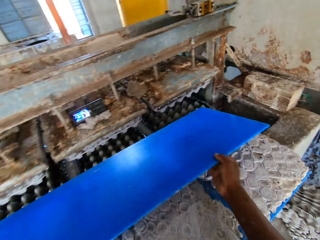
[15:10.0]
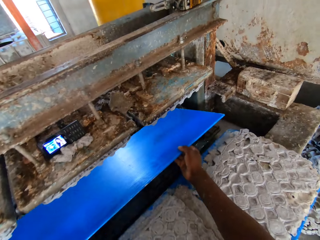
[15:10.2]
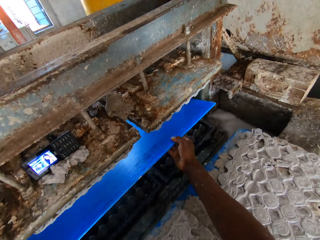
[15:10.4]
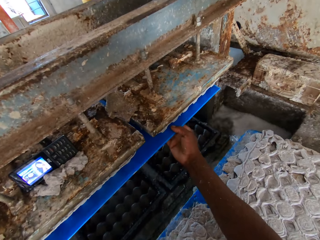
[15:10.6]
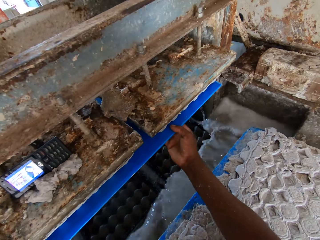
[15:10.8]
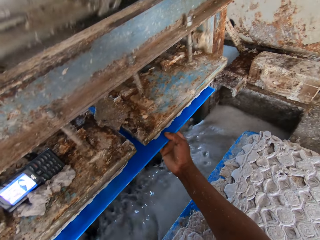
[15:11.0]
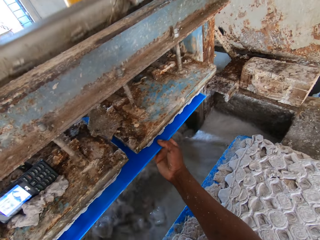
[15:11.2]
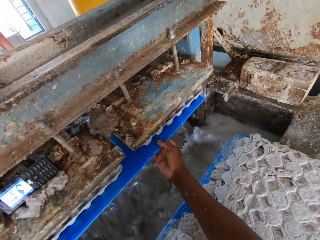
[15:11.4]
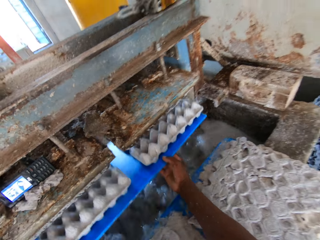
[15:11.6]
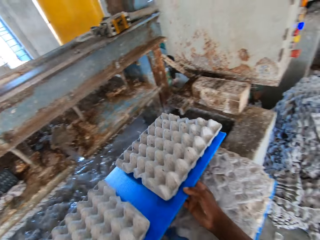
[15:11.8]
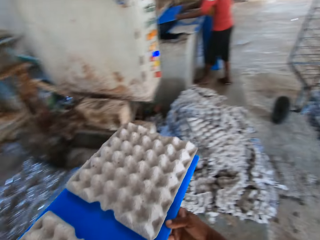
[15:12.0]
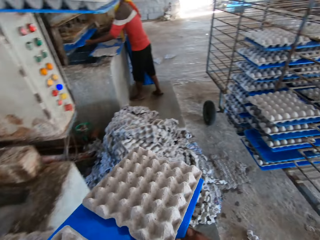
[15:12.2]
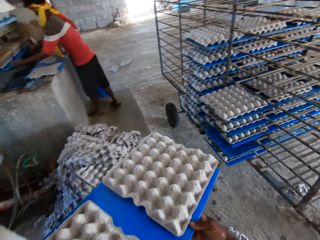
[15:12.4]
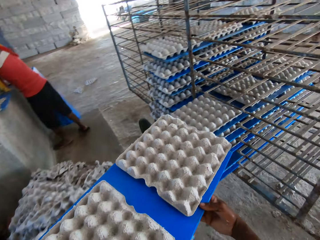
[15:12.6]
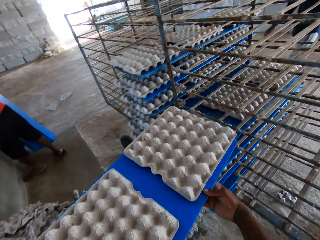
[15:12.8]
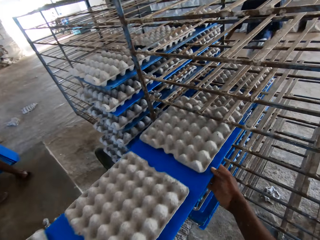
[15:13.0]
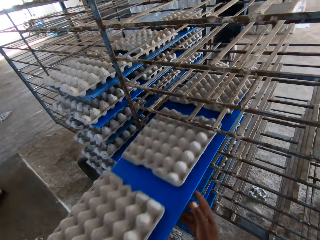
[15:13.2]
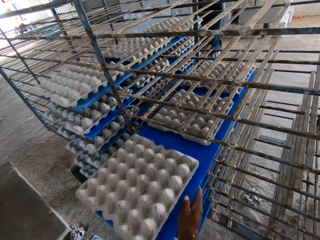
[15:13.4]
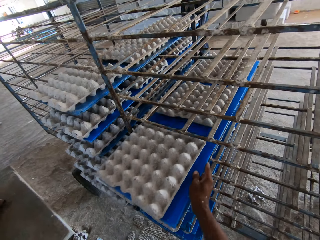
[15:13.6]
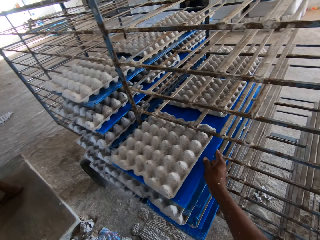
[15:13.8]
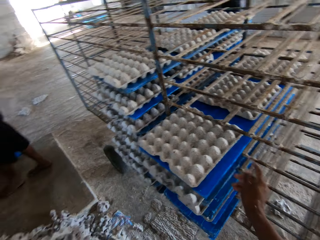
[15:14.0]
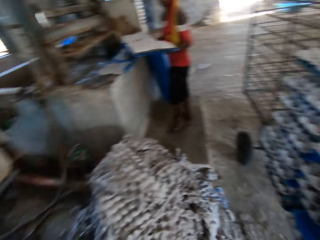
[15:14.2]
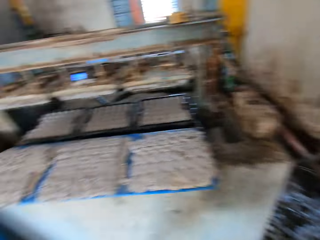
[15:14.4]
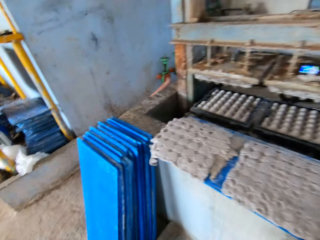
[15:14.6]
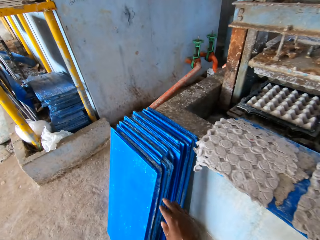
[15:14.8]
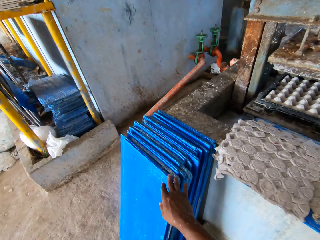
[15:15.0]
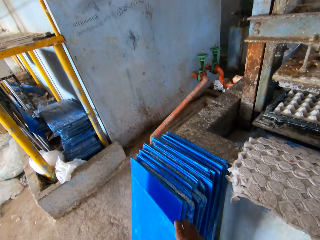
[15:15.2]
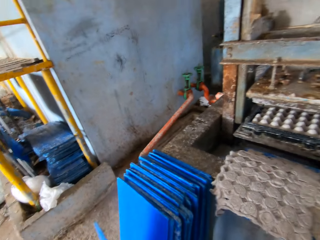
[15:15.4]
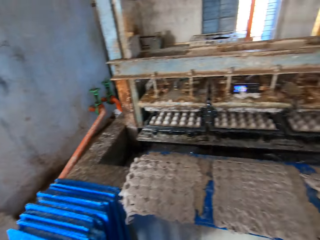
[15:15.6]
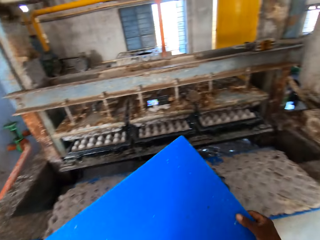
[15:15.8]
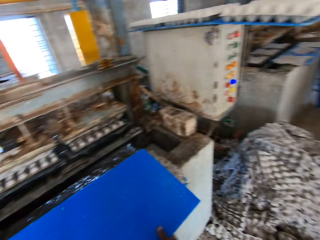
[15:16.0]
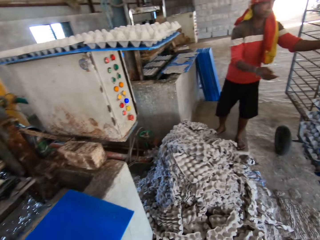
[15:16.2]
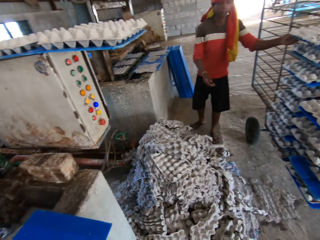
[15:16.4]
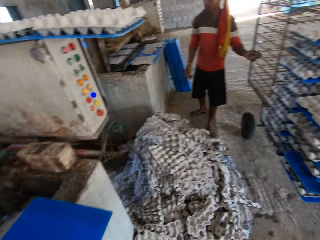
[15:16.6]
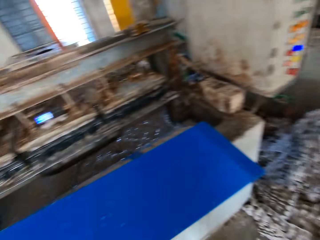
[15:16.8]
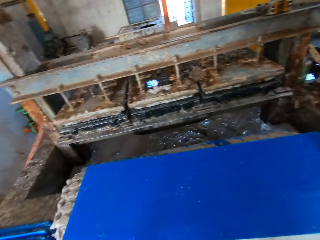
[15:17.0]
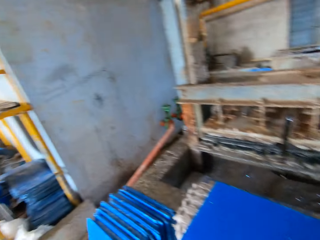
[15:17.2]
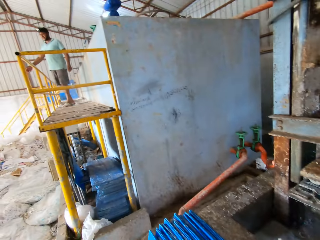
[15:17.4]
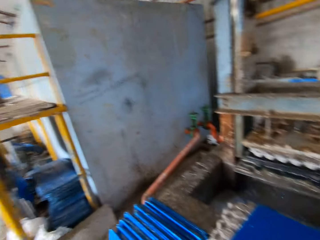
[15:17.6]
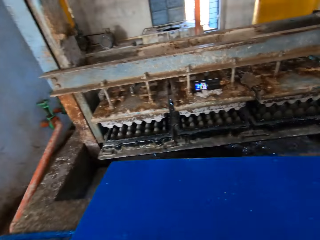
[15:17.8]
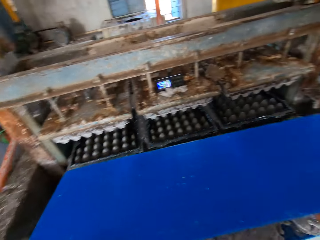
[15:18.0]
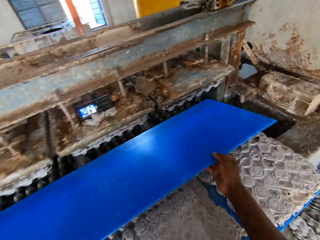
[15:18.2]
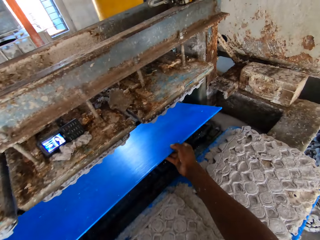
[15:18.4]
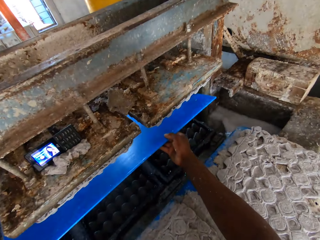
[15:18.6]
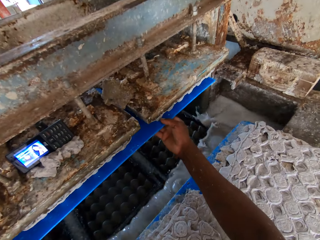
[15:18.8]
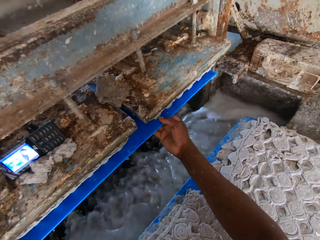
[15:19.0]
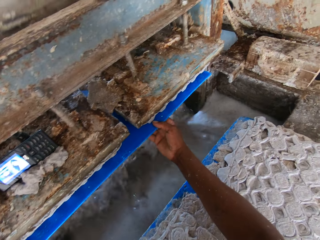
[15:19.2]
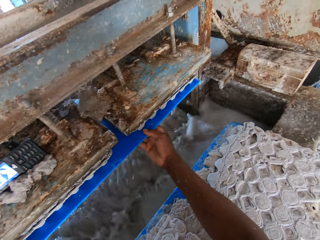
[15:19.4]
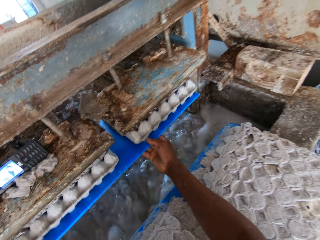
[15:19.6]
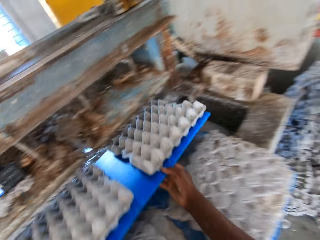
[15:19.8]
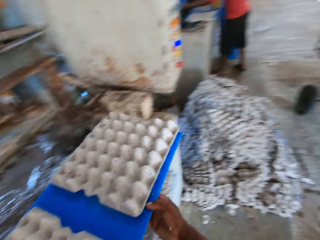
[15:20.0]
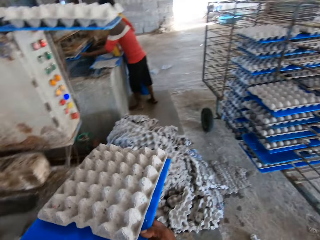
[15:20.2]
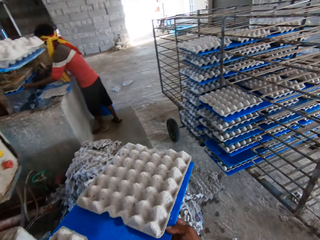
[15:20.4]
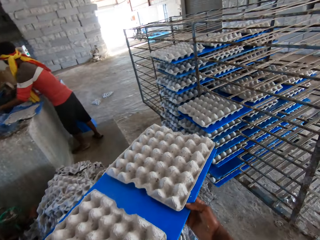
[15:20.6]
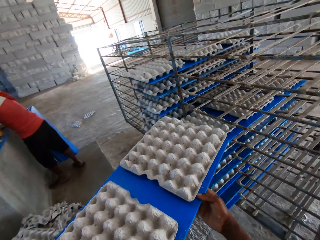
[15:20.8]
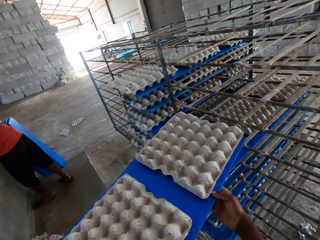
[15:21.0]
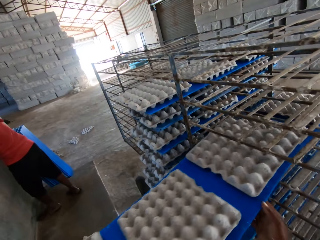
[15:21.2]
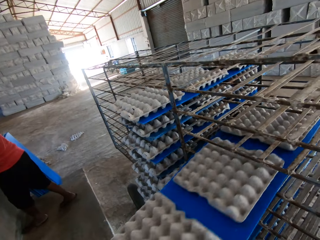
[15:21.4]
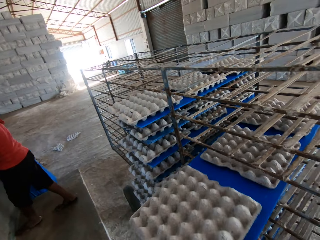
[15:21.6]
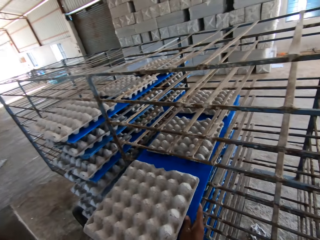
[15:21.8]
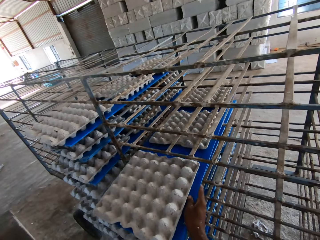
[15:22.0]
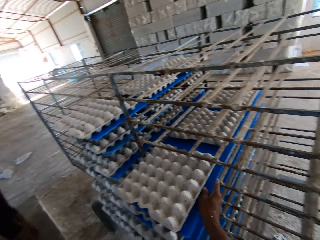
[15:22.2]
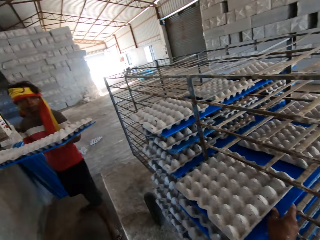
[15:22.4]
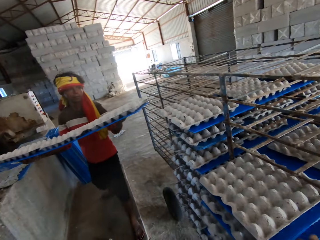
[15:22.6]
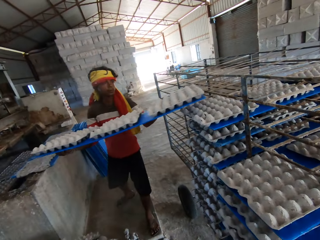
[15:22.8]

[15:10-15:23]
The camera wearer places the tray or cardboard in both hands in the crate making machine. He removes the cardboard with the egg tray from the machine. He places the tray in both hands in the trolley. He picks up the tray on the floor with his right hand. He places the tray in both hands in the crate making machine. He removes the cardboard with the egg tray from the machine. He places the tray in both hands in the trolley.

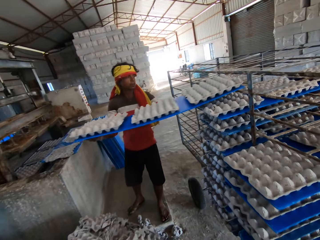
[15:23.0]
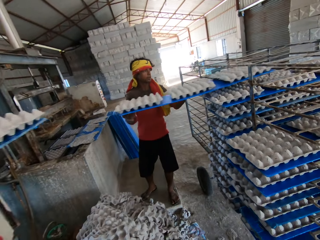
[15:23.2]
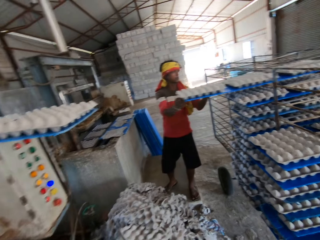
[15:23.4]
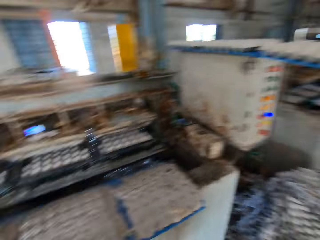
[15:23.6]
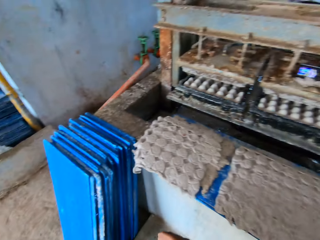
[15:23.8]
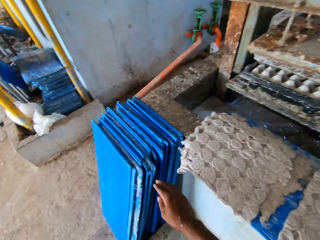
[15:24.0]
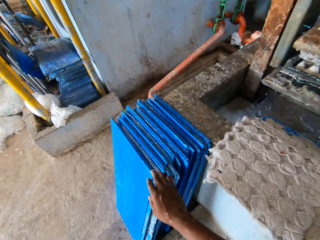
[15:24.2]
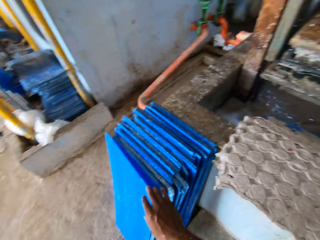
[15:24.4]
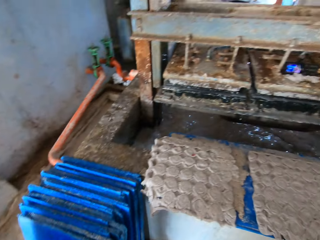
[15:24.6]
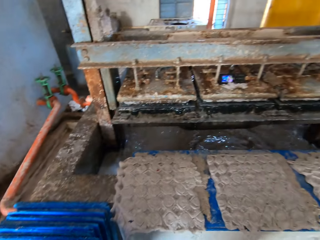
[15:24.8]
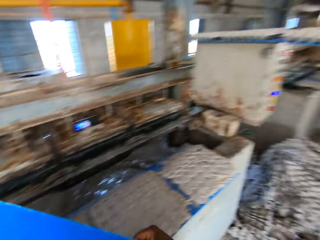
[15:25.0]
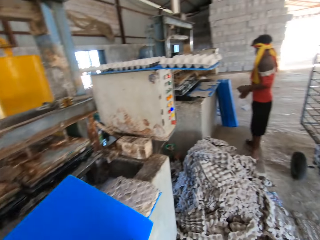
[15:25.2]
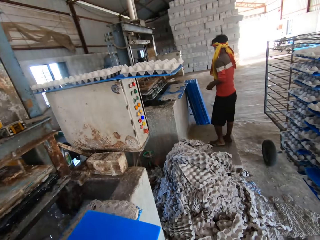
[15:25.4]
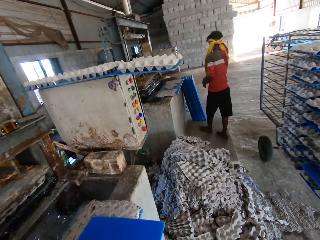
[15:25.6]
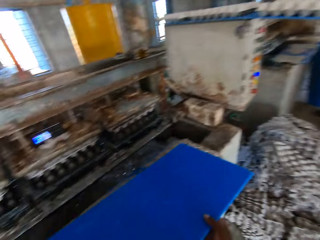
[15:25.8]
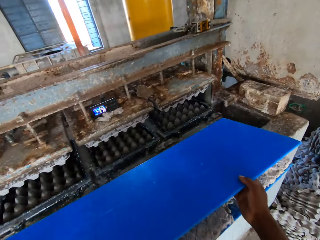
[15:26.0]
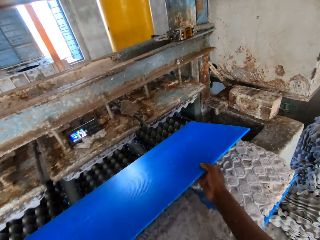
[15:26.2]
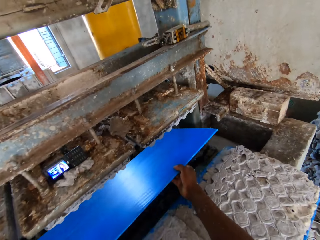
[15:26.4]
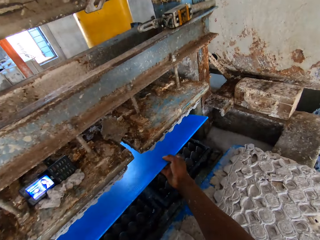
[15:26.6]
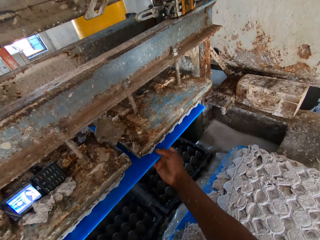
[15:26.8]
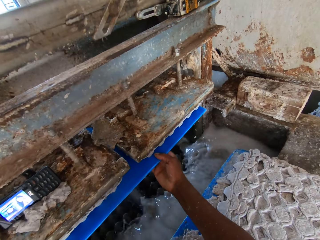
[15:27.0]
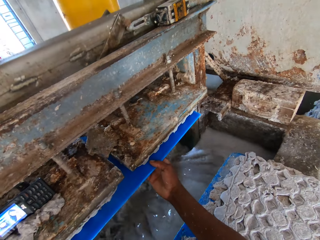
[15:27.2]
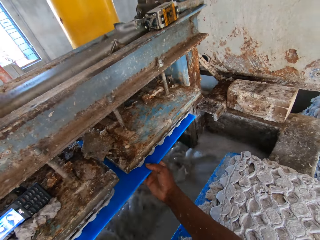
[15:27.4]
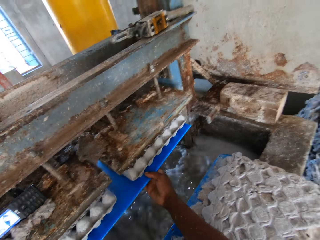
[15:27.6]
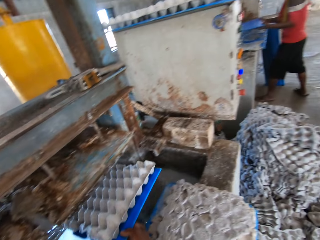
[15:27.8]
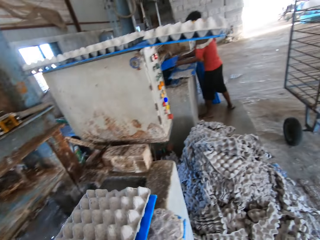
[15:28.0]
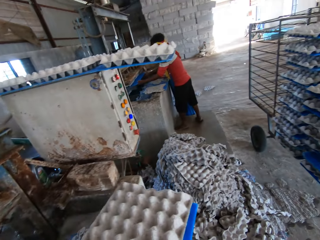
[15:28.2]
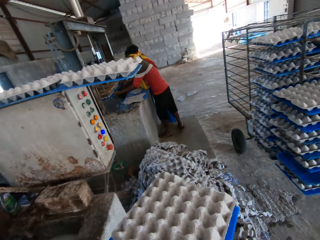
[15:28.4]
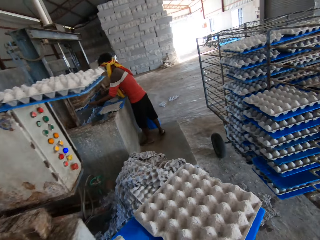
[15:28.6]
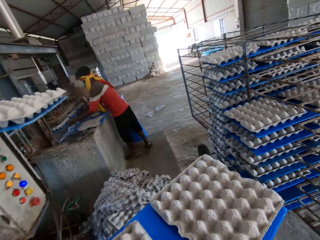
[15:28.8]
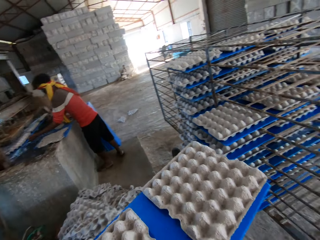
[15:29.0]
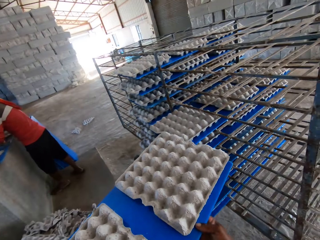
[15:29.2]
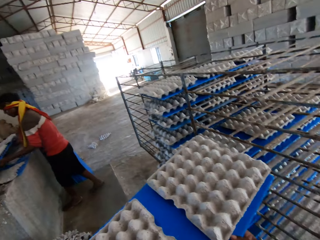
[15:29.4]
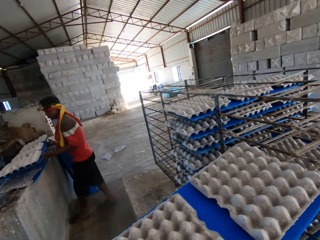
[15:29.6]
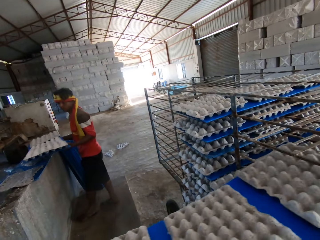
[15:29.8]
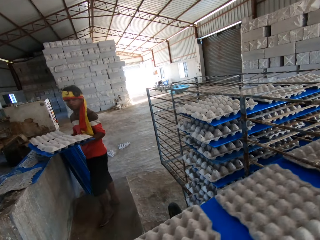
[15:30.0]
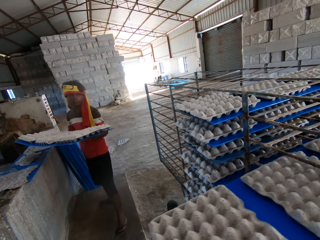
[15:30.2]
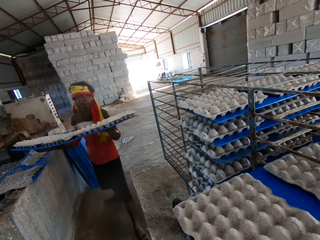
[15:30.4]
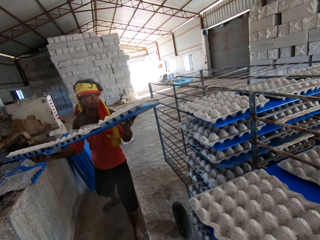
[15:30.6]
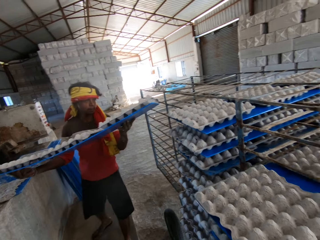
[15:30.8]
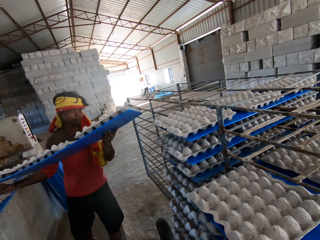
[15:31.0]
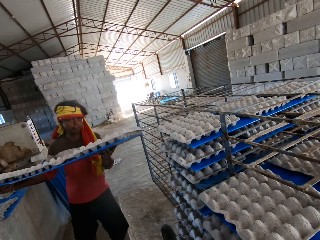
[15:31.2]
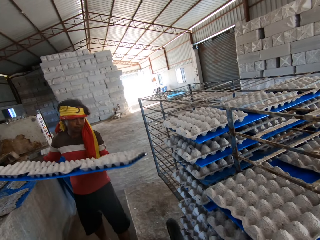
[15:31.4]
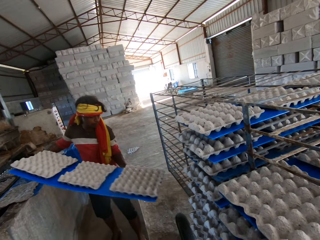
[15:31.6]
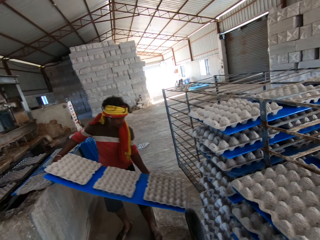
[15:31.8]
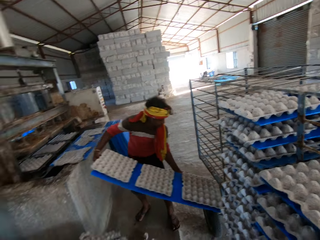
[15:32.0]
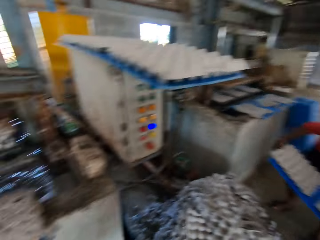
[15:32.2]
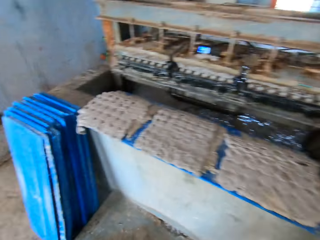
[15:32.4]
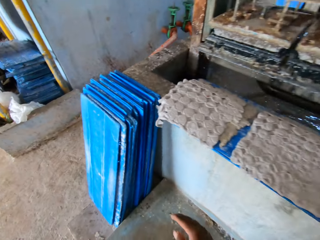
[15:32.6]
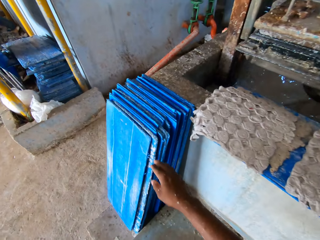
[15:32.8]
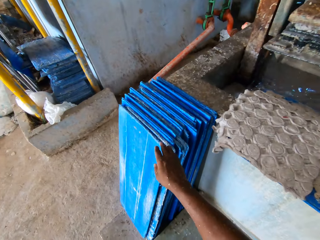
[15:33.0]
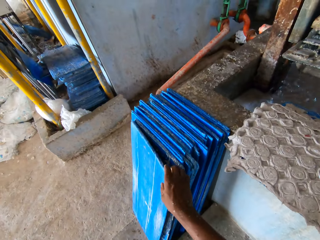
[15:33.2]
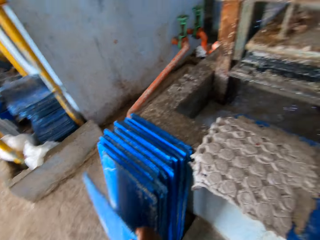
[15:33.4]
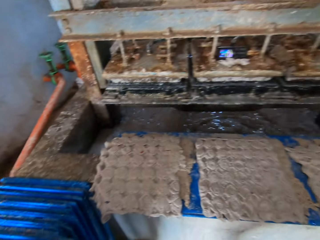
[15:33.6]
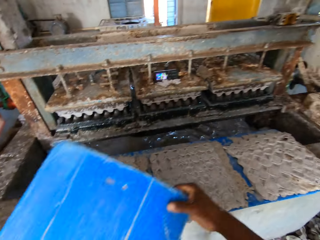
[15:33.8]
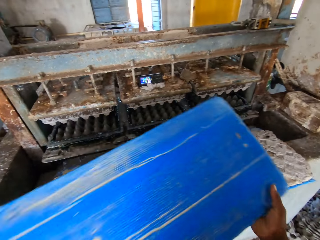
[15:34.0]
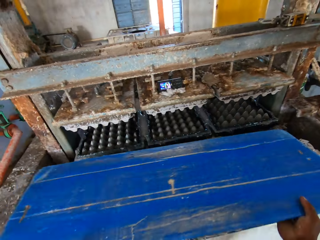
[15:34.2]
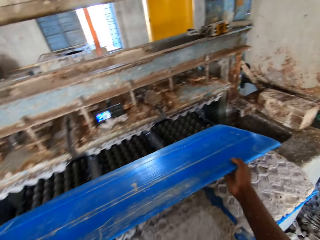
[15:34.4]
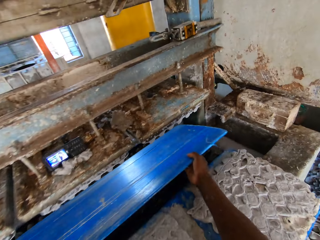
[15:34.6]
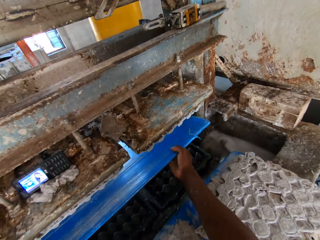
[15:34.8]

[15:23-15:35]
The man places a tray in both hands in the trolley. The camera wearer picks up a tray or cardboard on the floor with his right hand. He converses with the man. He places the tray in both hands in the crate making machine. He removes the cardboard with the egg tray from the machine. He places the tray in both hands in the trolley. The man places the tray in both hands in the trolley. The camera wearer picks up the tray on the floor with his right hand.
